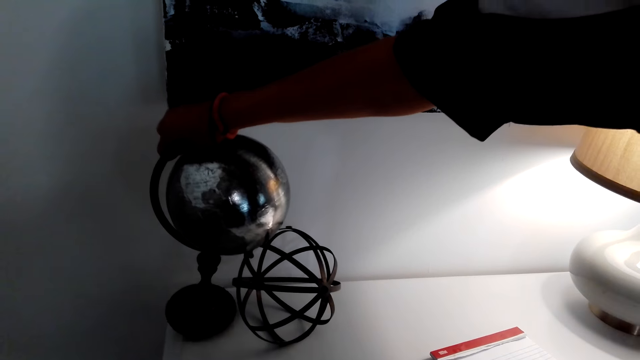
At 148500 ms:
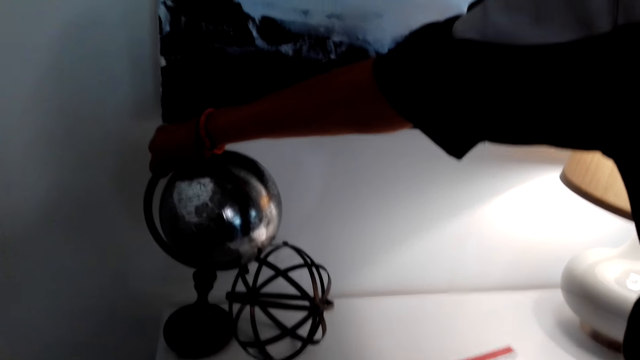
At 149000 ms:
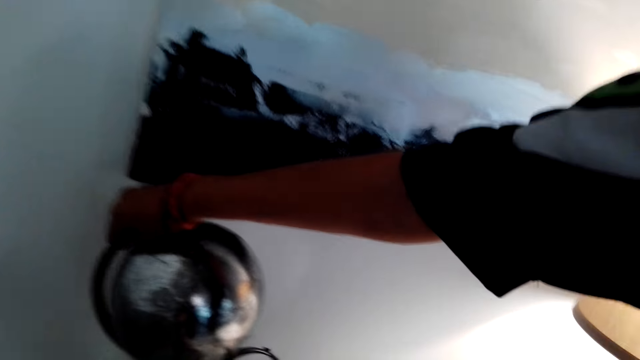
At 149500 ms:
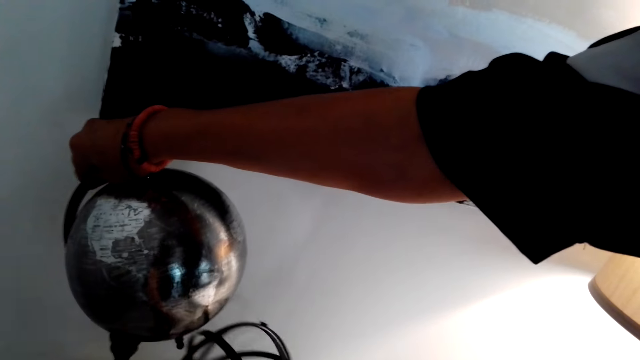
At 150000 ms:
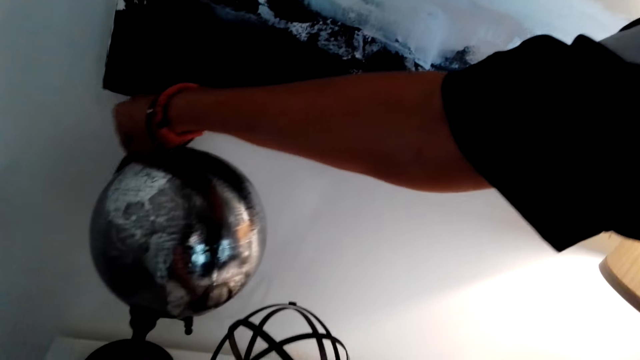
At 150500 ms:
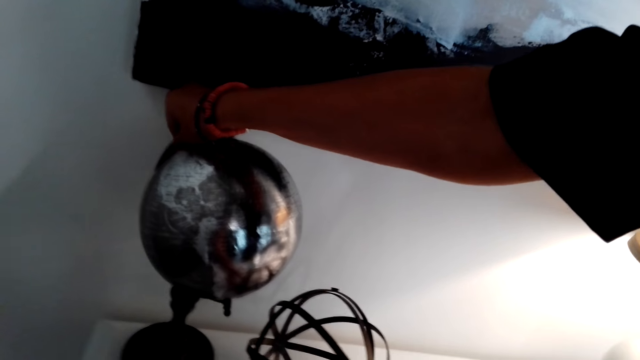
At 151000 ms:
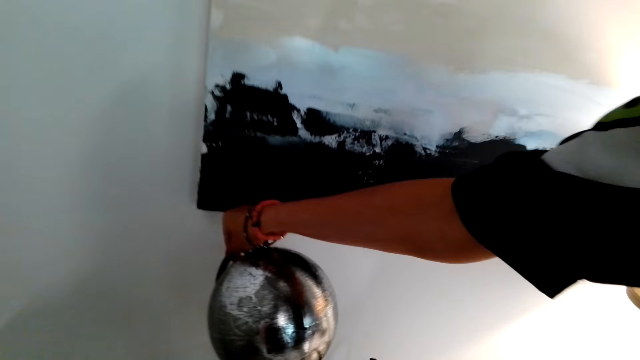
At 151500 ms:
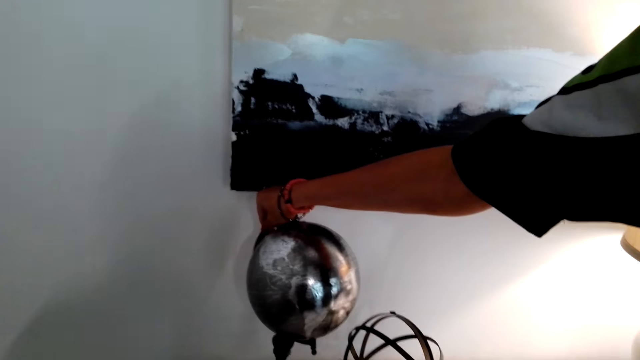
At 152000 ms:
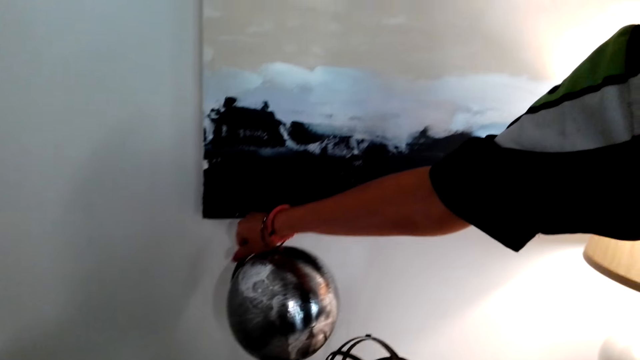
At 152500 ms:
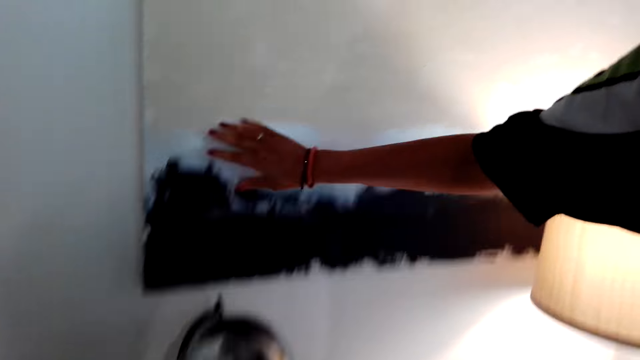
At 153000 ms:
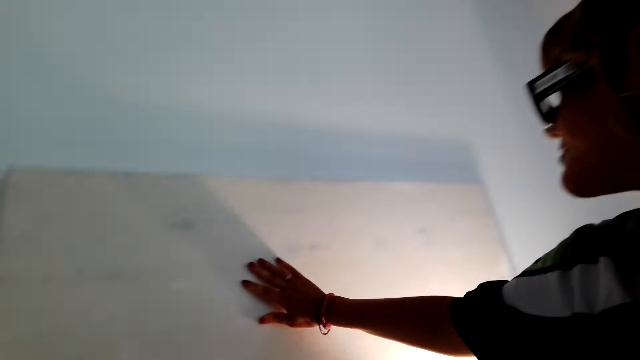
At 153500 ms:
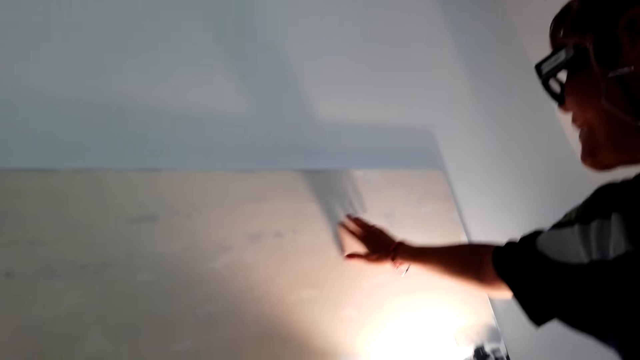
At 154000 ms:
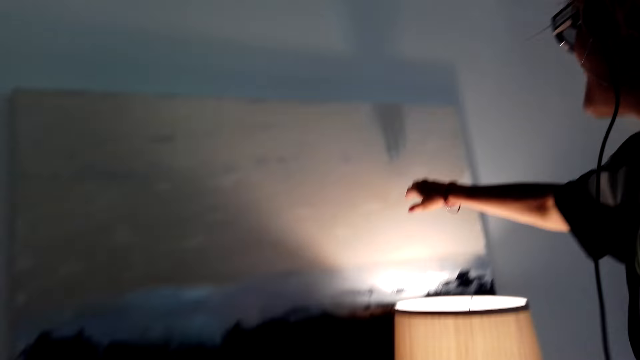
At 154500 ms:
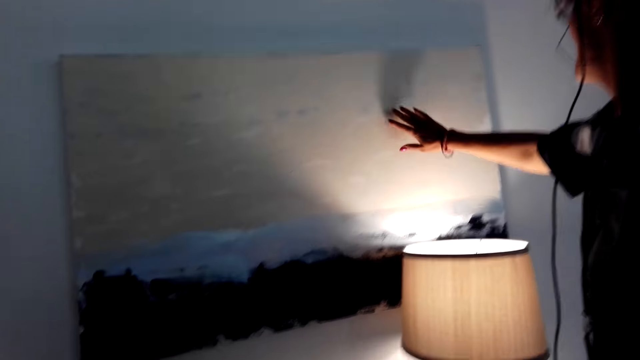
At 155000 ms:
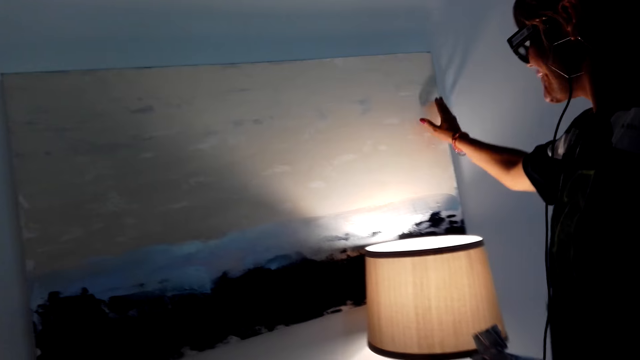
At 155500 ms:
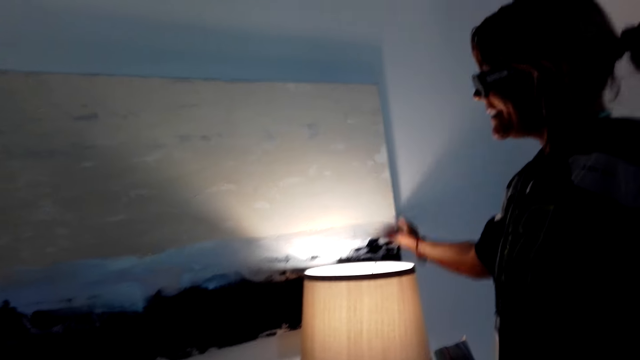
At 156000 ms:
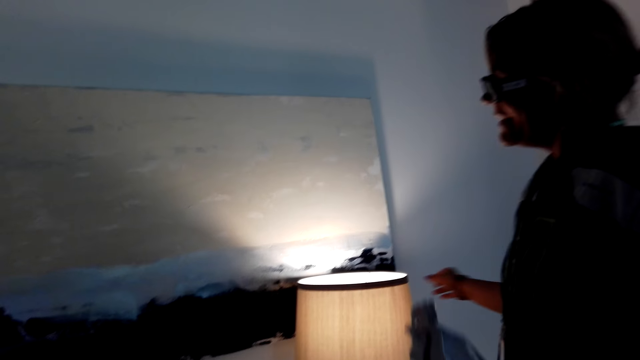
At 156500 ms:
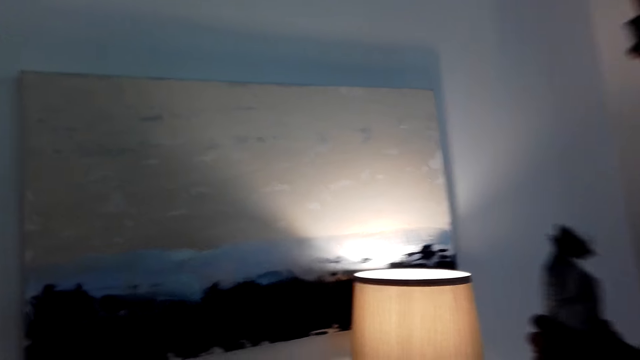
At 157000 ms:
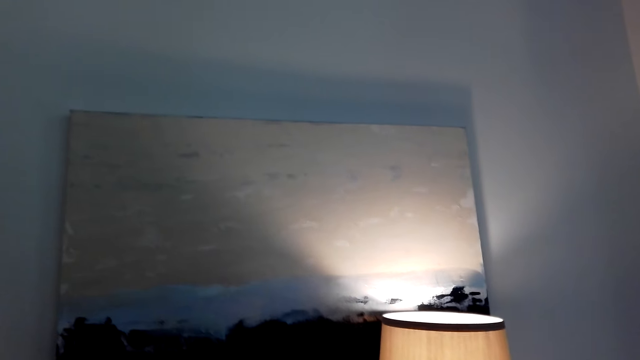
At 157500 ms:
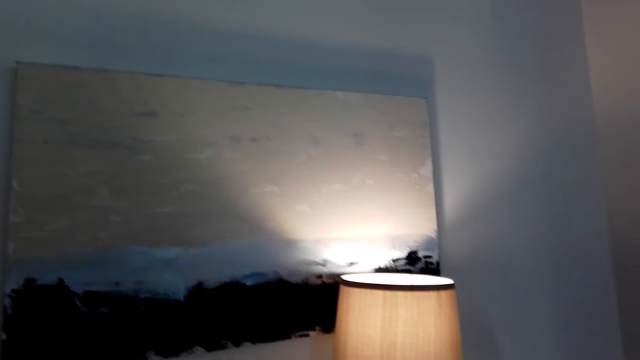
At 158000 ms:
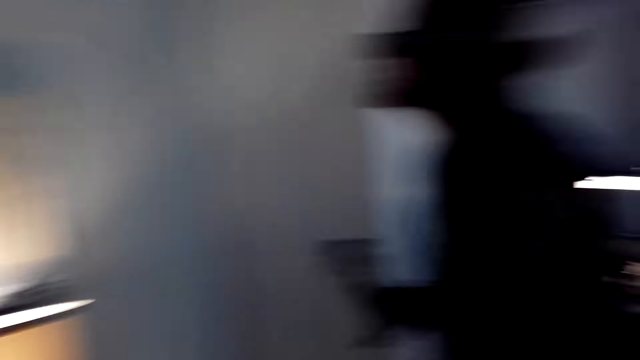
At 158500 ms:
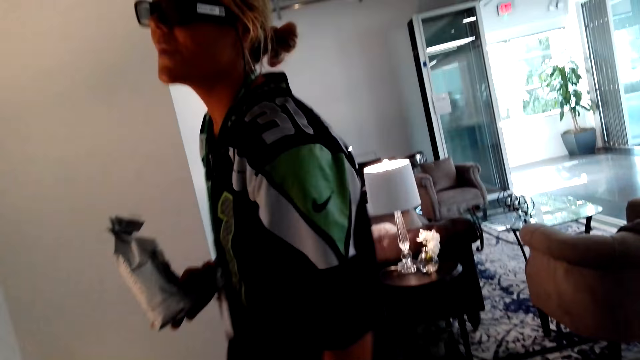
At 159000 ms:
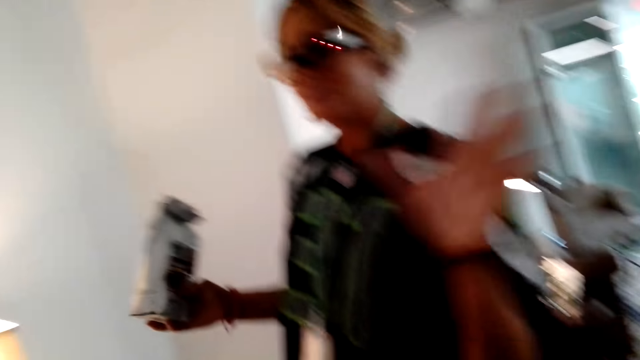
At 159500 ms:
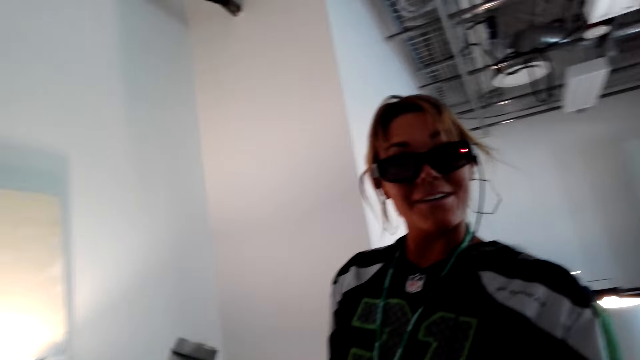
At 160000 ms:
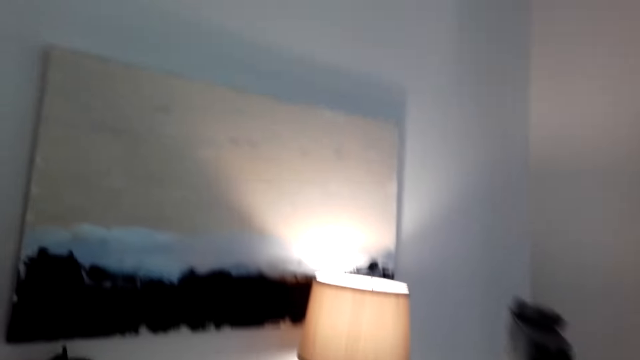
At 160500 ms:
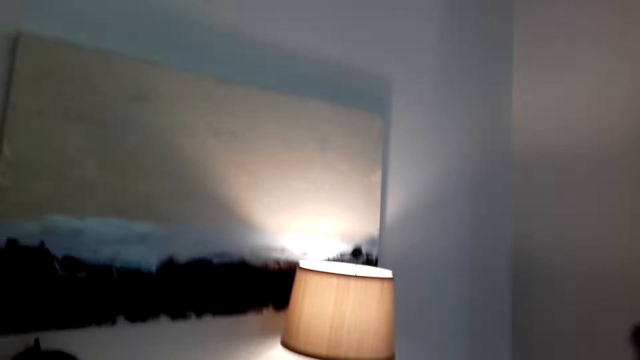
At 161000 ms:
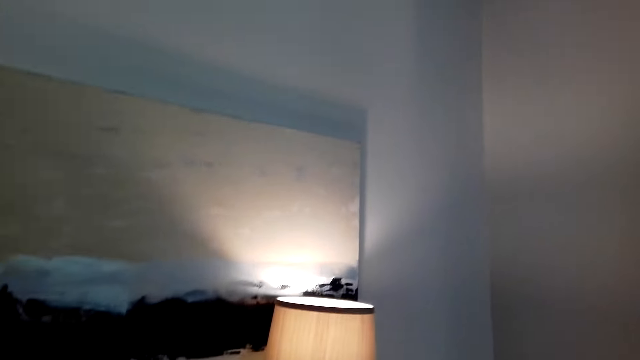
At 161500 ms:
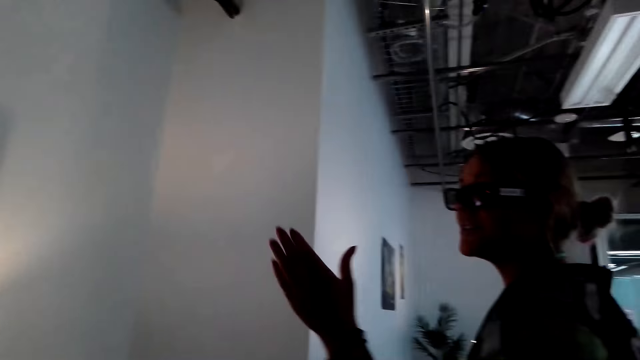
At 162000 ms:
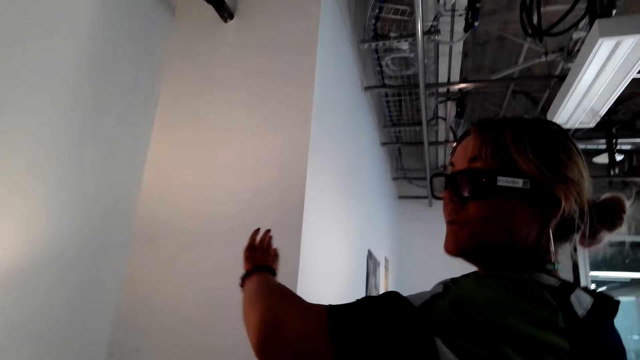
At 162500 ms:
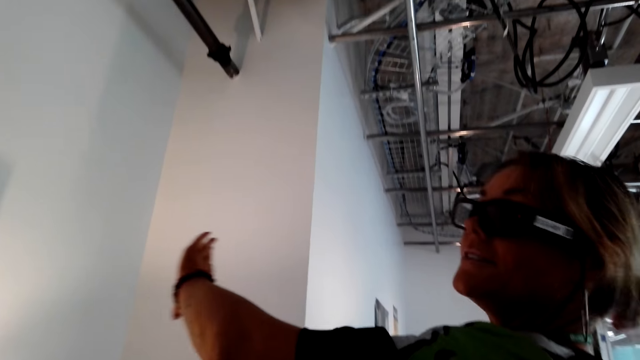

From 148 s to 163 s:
The camera wearer talks to a woman. The woman talks to the camera wearer and puts the world map globe round on the table. The woman talks to the camera wearer. The camera wearer talks to the woman. The woman talks to the camera wearer and touches the art paint on the wall with the right hand. The woman talks to the camera wearer. The camera wearer talks to the woman. They talk to the woman again. The woman talks to the camera wearer. The camera wearer talks to the woman. The woman talks to the camera wearer.

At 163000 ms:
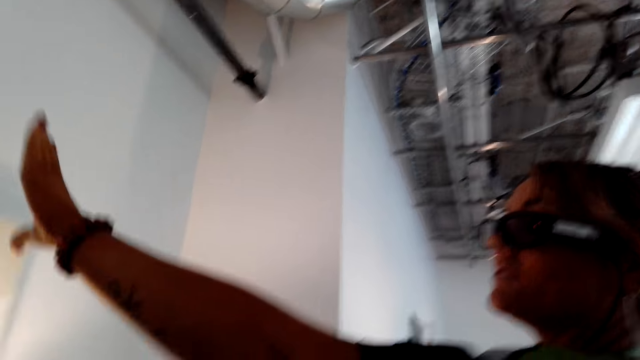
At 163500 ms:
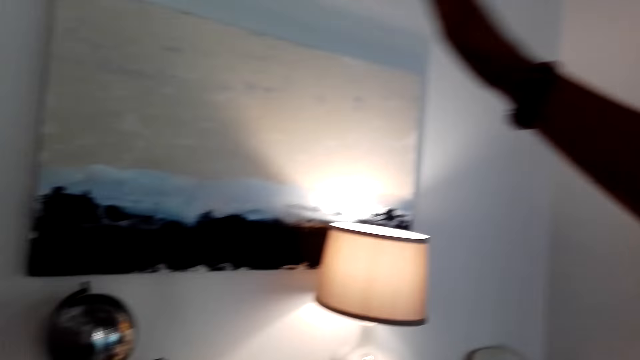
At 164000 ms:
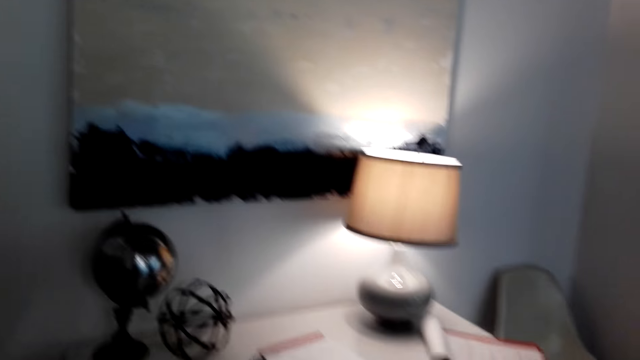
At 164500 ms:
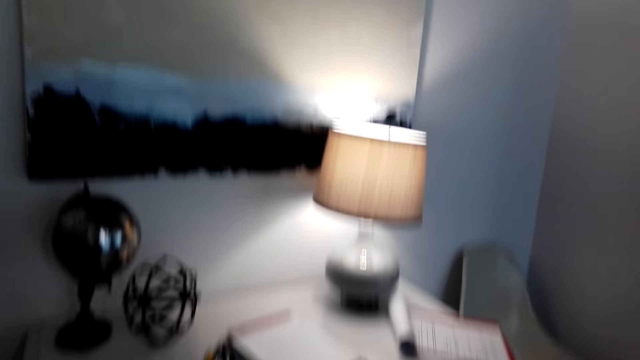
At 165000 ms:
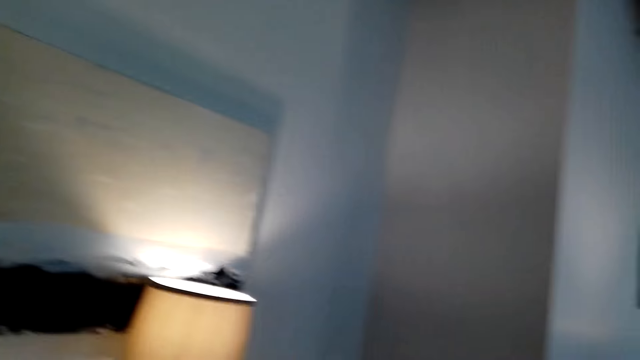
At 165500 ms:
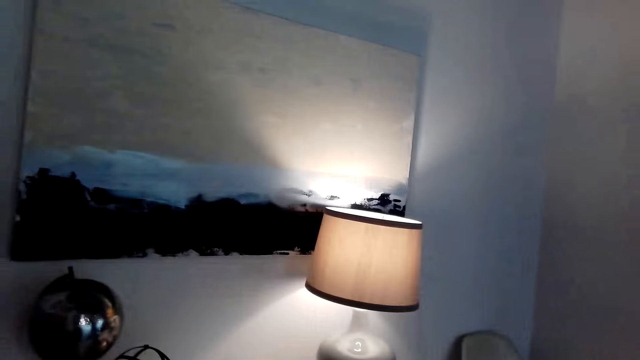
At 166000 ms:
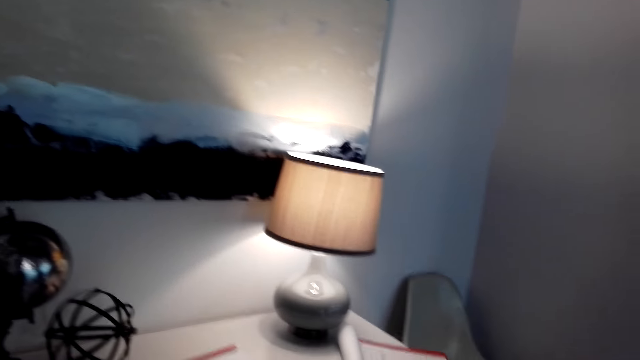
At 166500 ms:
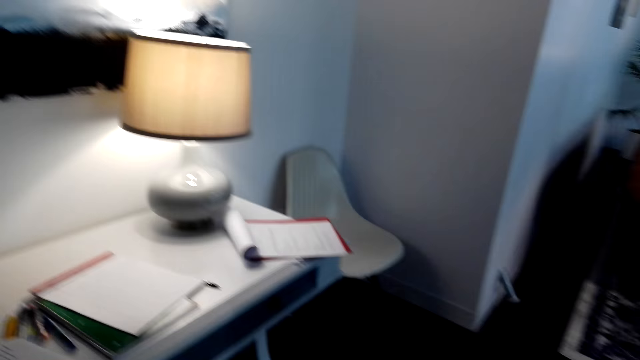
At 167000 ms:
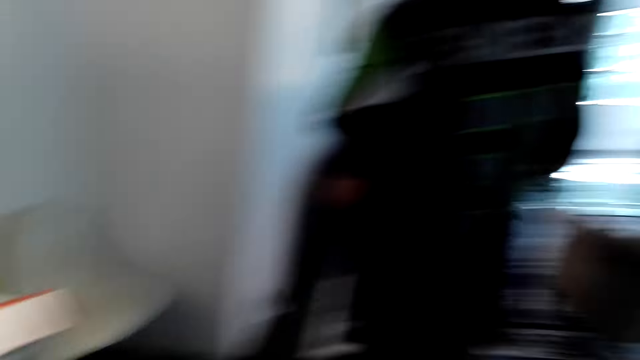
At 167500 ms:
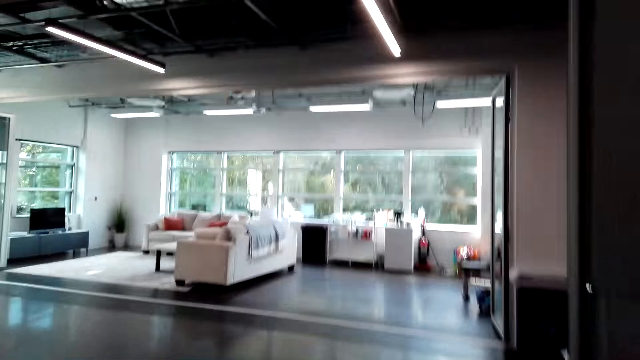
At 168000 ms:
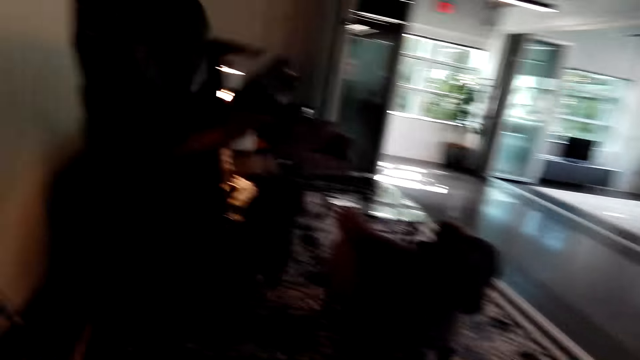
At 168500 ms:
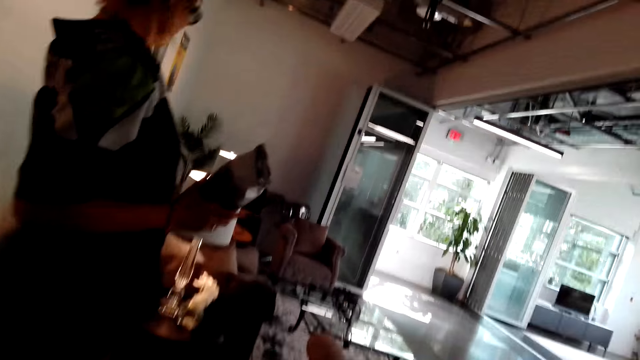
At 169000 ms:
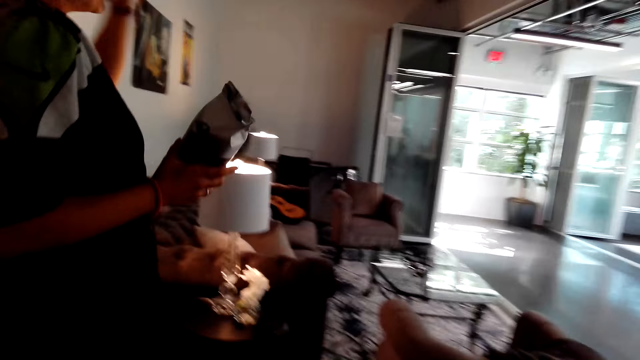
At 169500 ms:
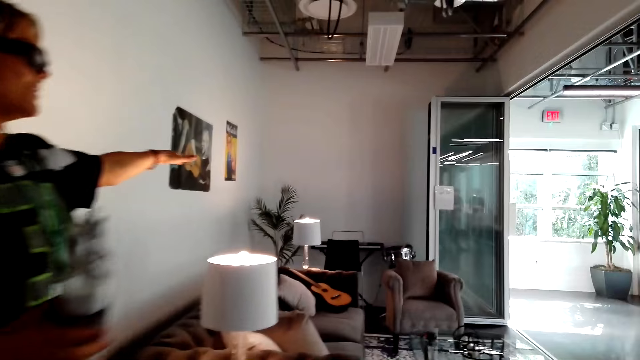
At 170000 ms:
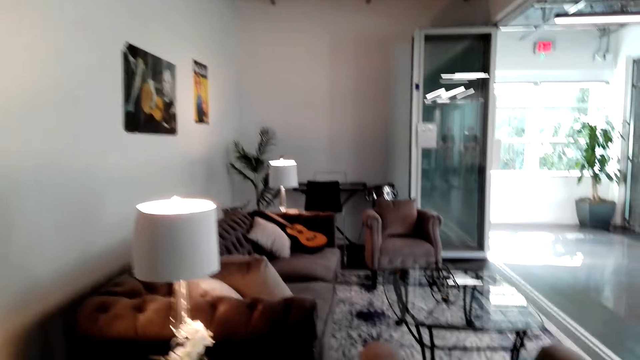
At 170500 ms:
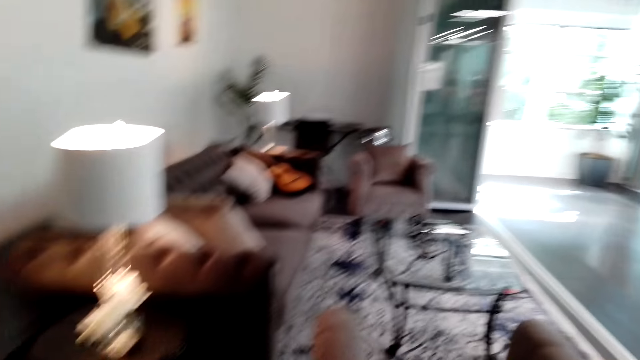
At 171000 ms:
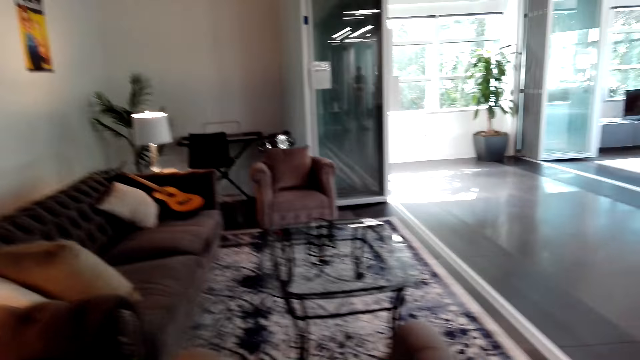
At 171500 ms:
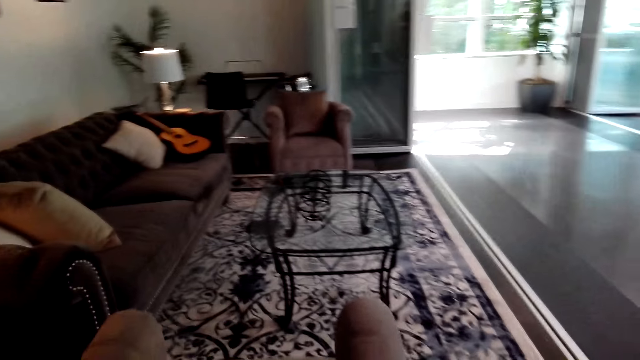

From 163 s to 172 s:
The camera wearer talks to a woman. The woman talks to the camera wearer. The camera wearer looks around. The woman talks to the camera wearer. The camera wearer walks.
